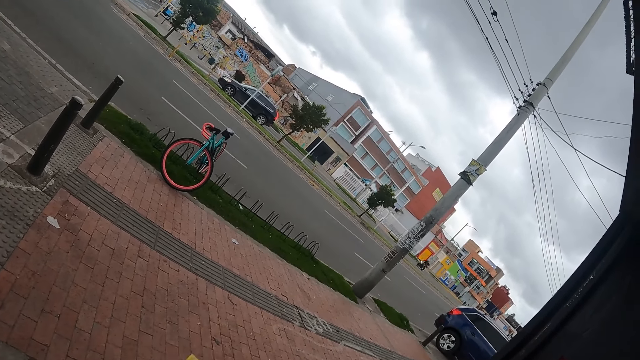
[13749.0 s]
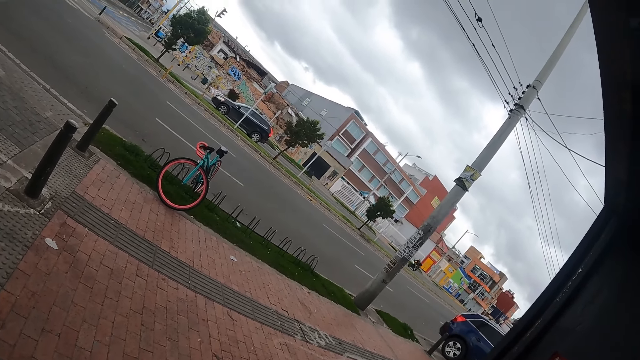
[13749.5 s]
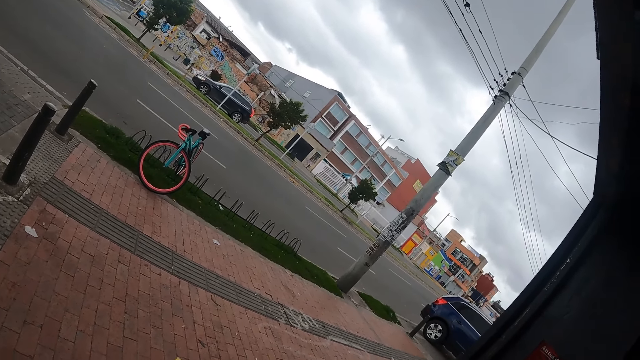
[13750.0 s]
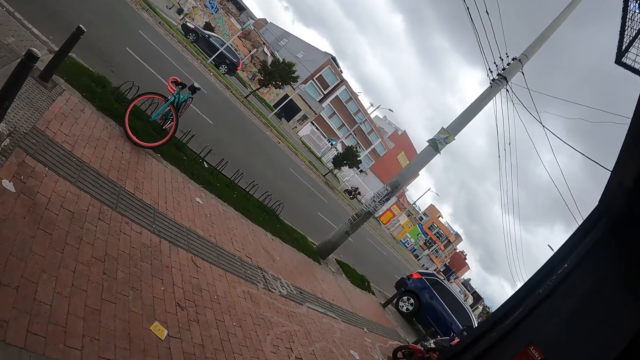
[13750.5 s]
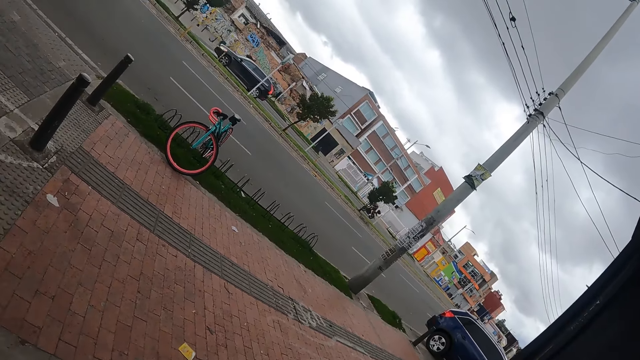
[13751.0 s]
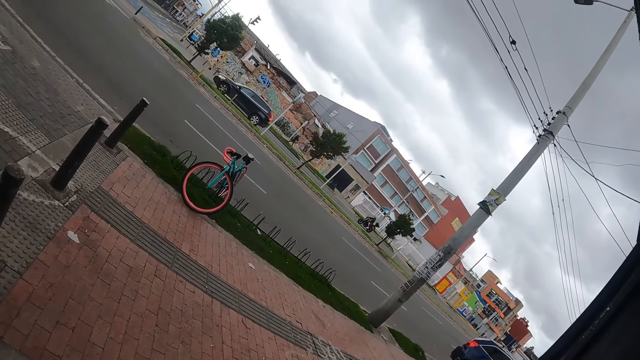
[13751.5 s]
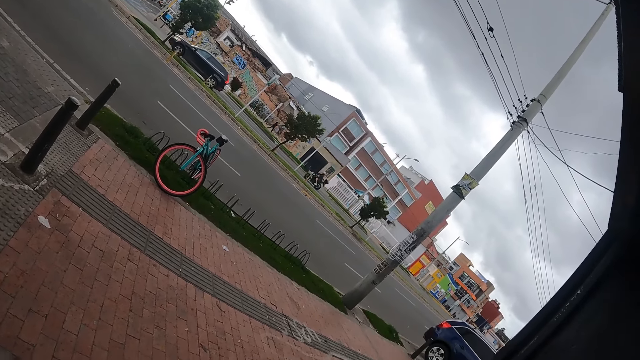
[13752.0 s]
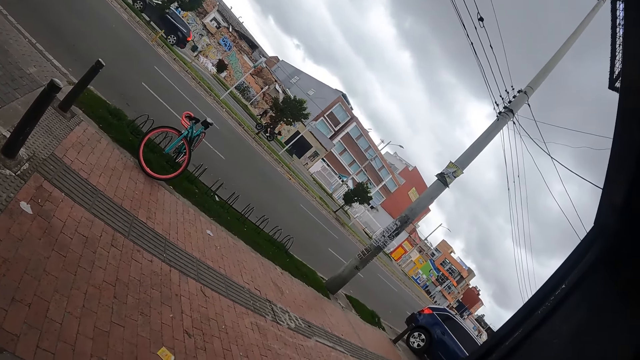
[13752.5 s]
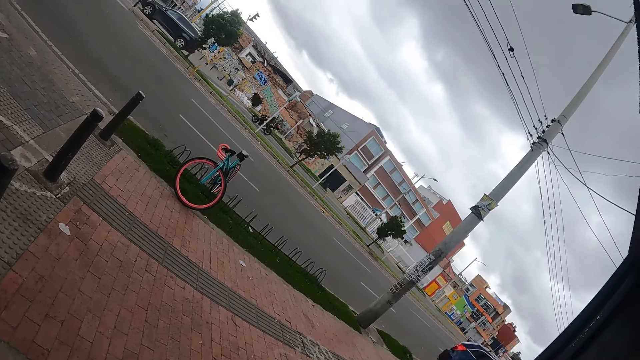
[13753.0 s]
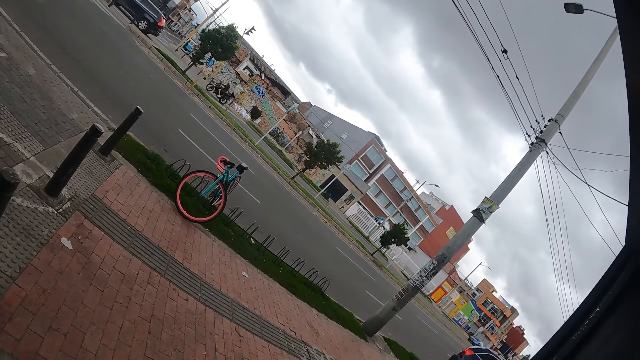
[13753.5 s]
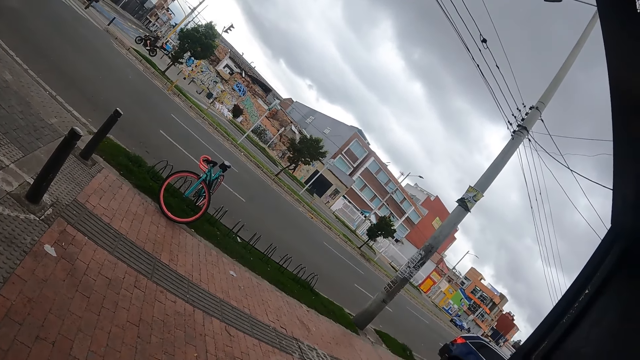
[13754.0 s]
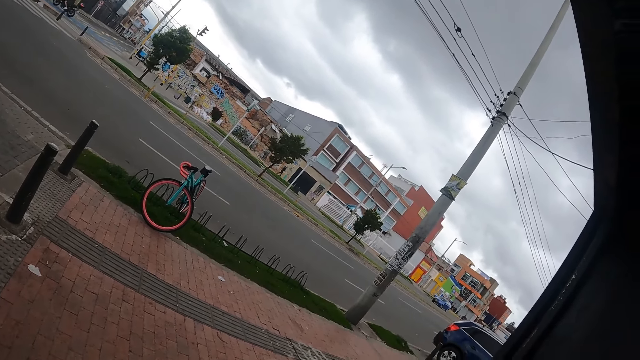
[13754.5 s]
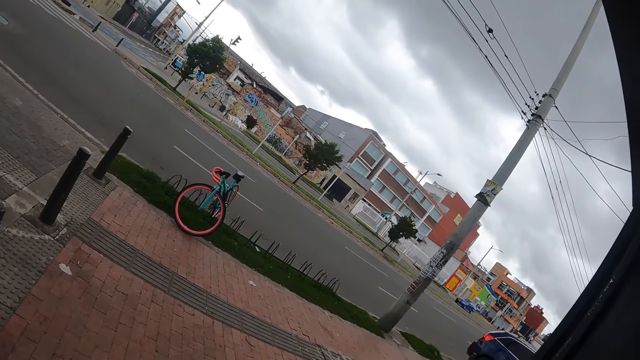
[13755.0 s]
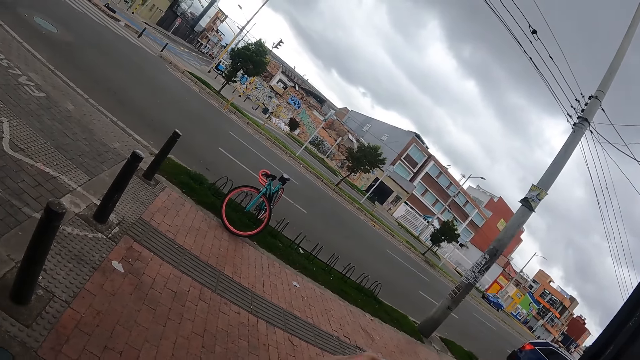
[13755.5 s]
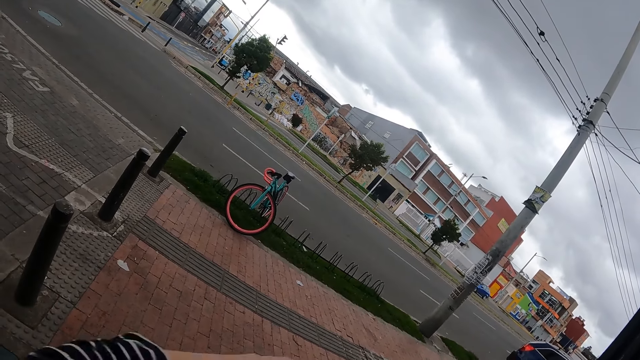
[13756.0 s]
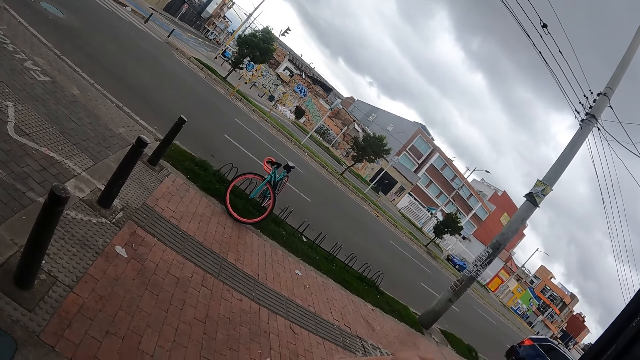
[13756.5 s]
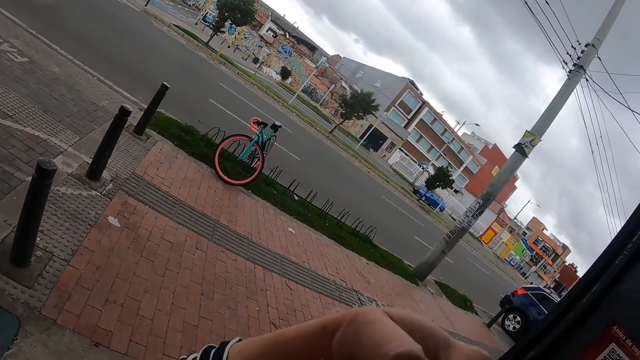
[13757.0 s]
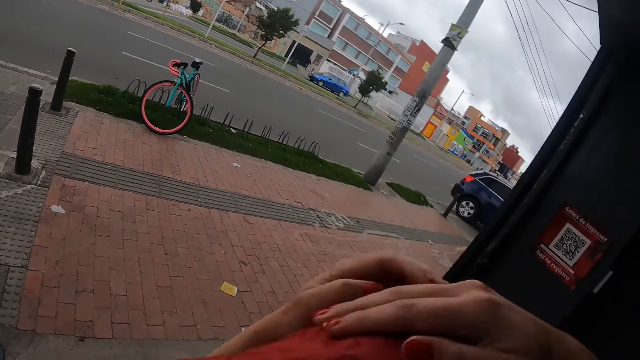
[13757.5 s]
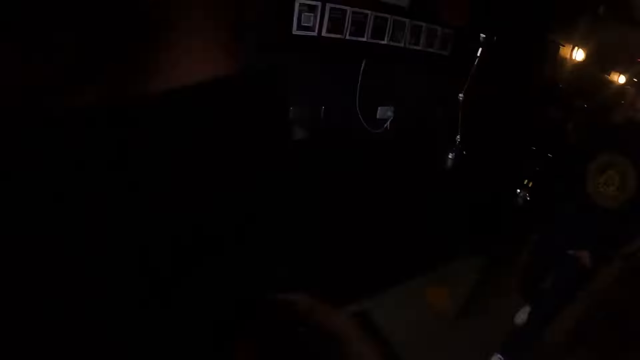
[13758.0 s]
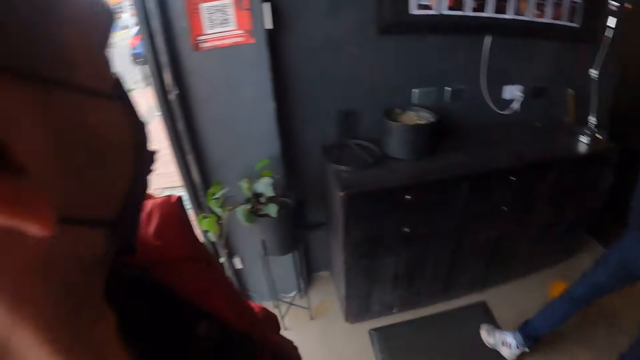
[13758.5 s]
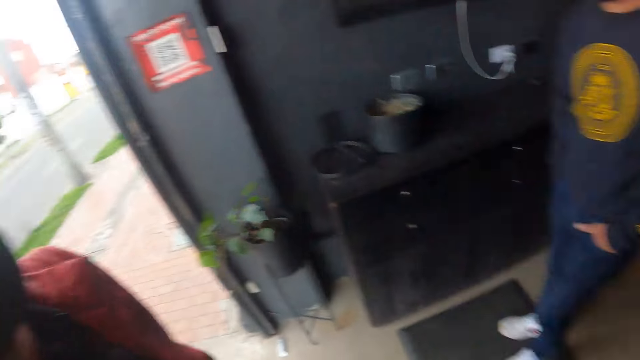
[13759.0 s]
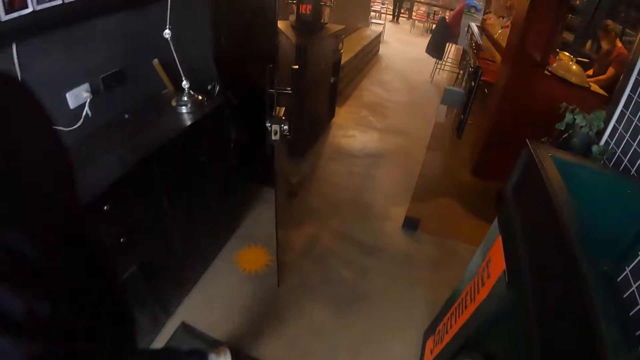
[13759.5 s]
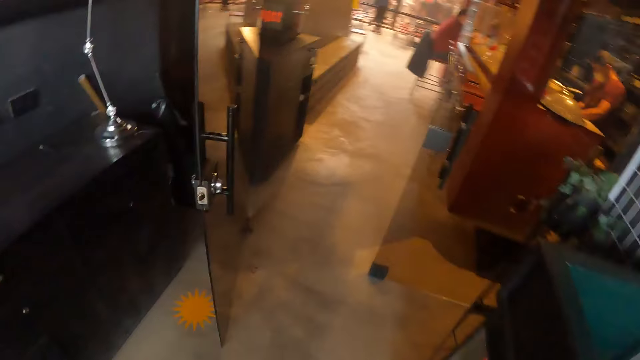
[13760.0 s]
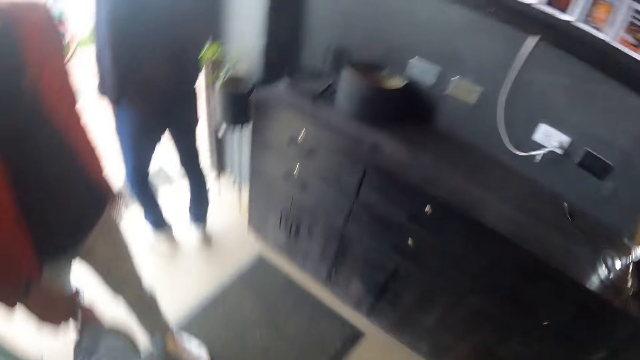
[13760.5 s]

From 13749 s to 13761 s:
The camera wearer looks outside the restaurant repeatedly. They walk around the restaurant.

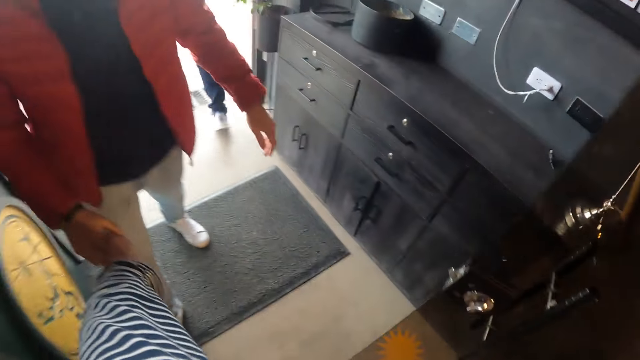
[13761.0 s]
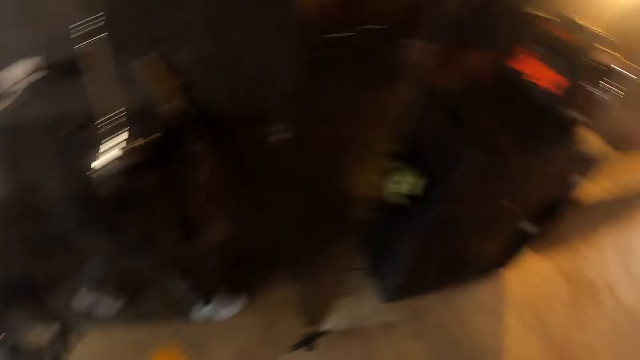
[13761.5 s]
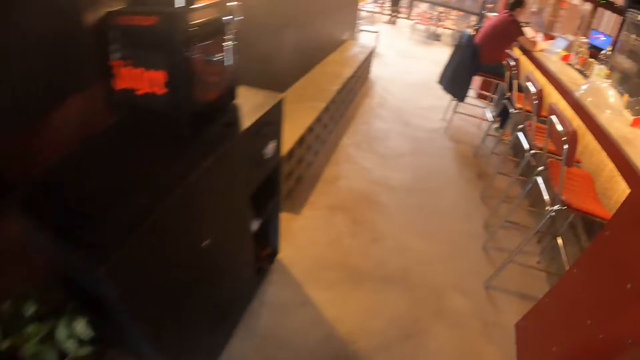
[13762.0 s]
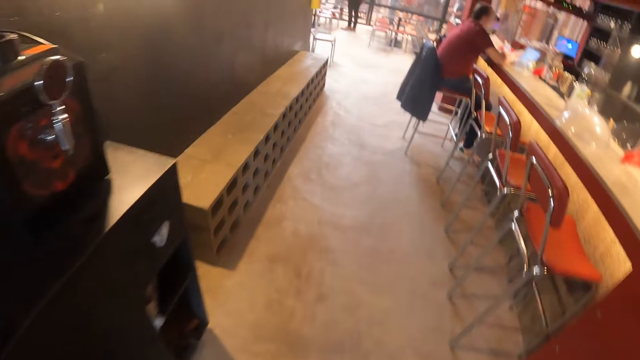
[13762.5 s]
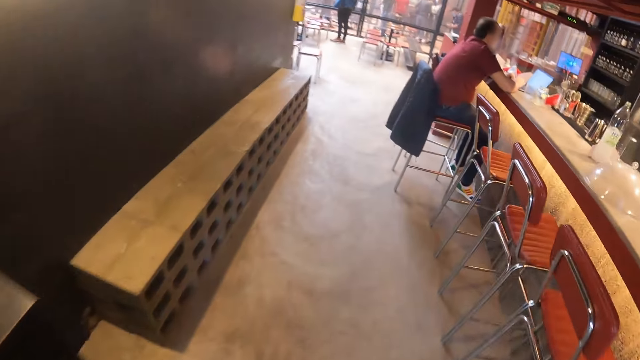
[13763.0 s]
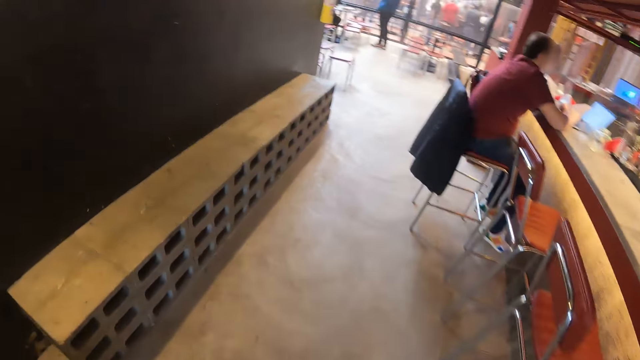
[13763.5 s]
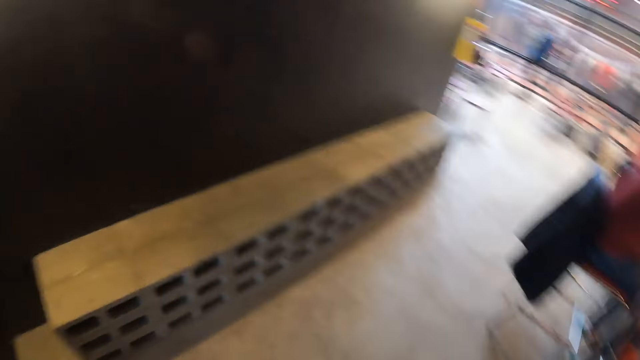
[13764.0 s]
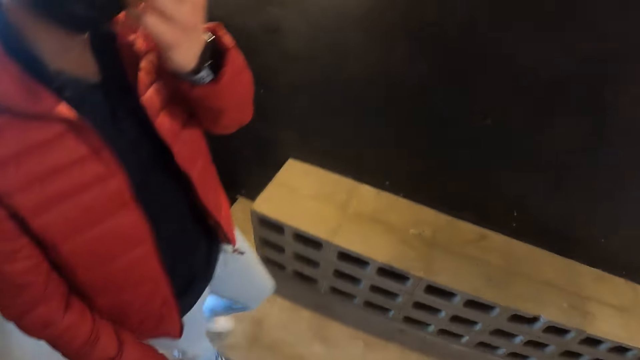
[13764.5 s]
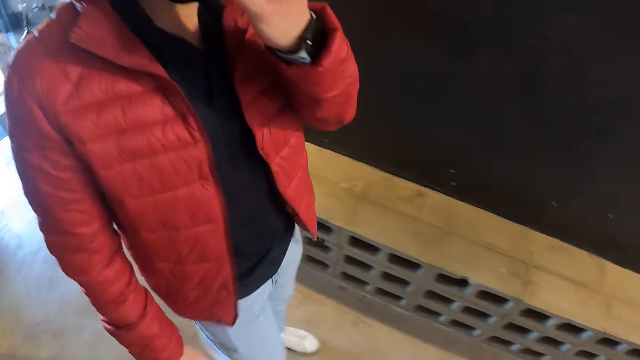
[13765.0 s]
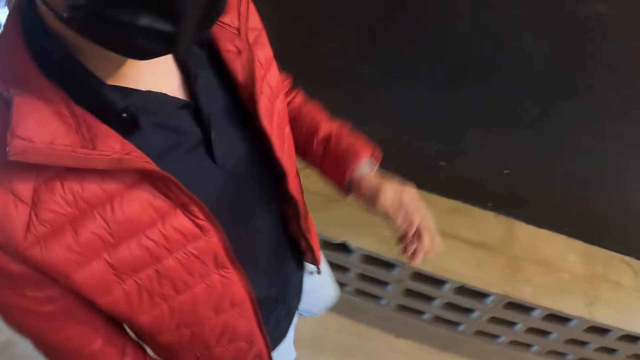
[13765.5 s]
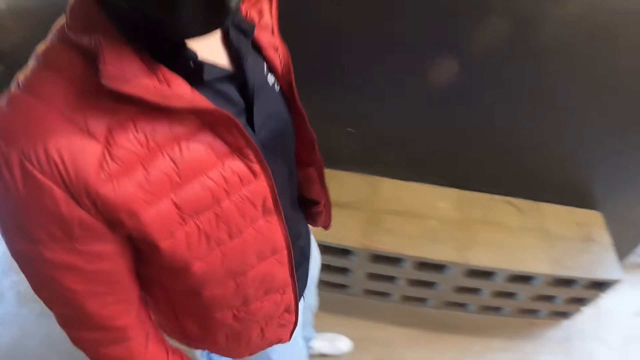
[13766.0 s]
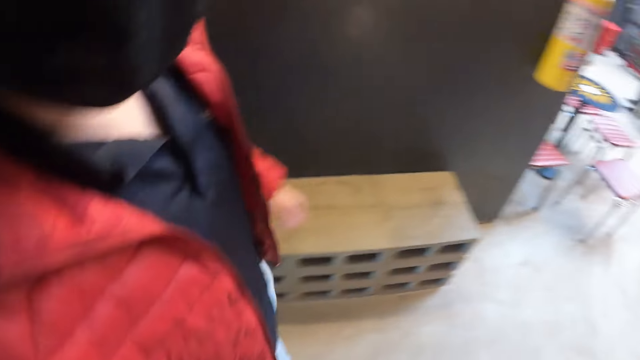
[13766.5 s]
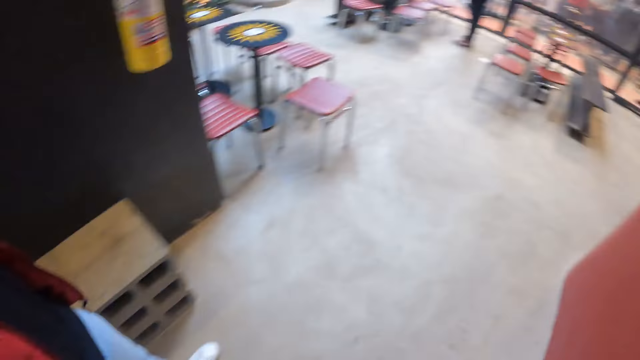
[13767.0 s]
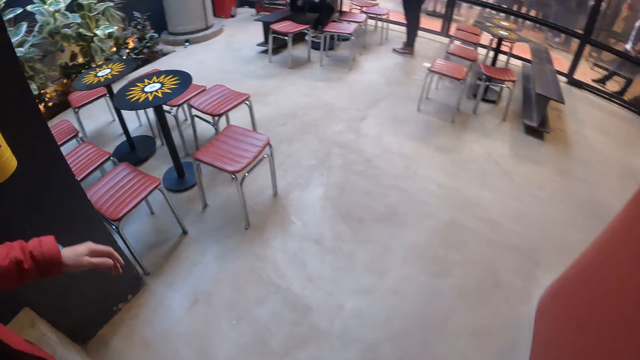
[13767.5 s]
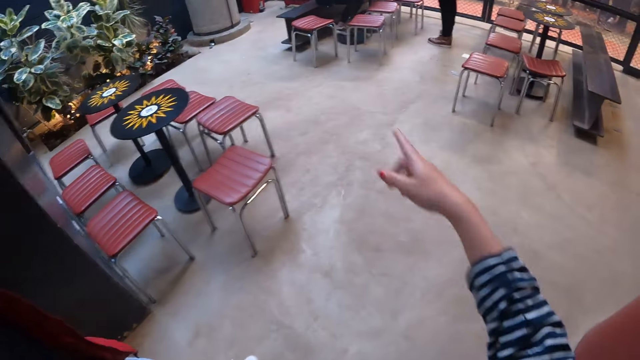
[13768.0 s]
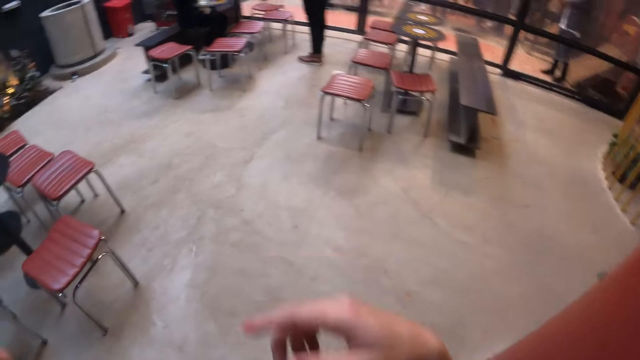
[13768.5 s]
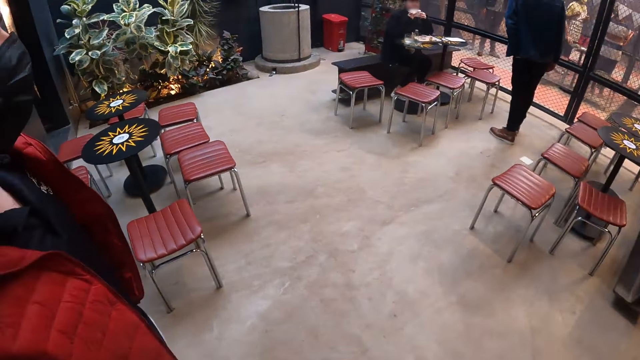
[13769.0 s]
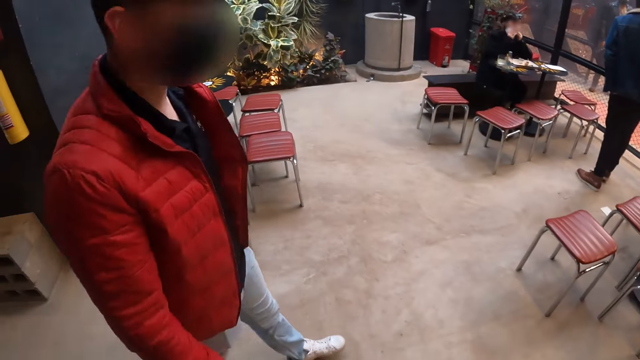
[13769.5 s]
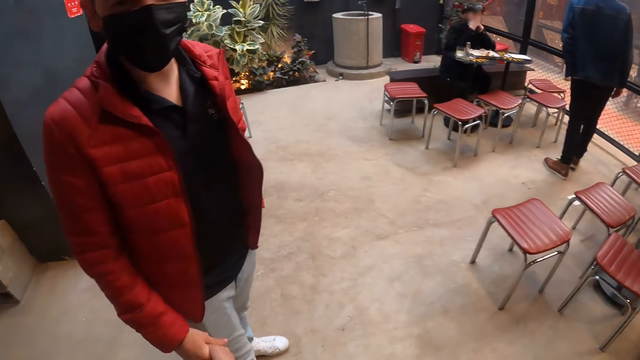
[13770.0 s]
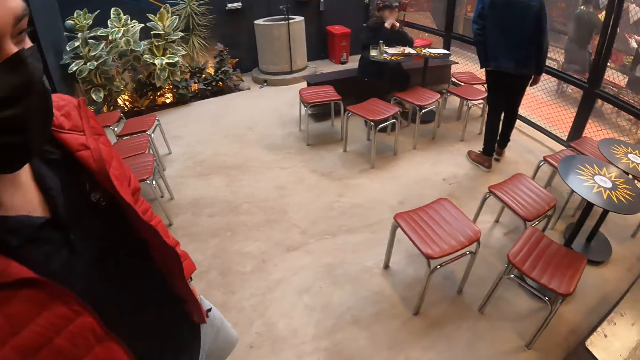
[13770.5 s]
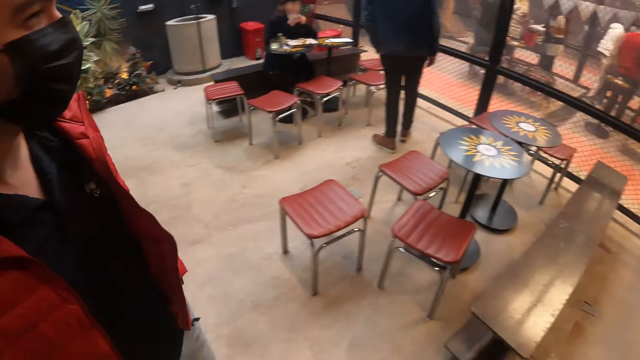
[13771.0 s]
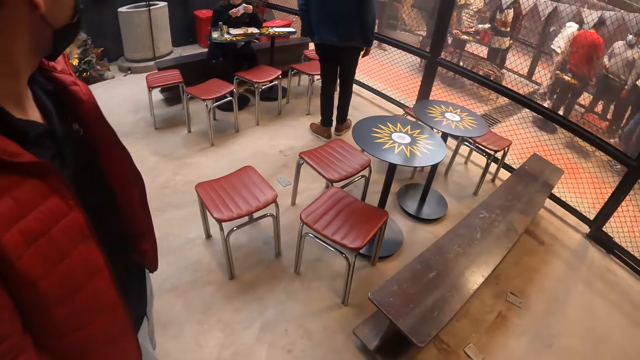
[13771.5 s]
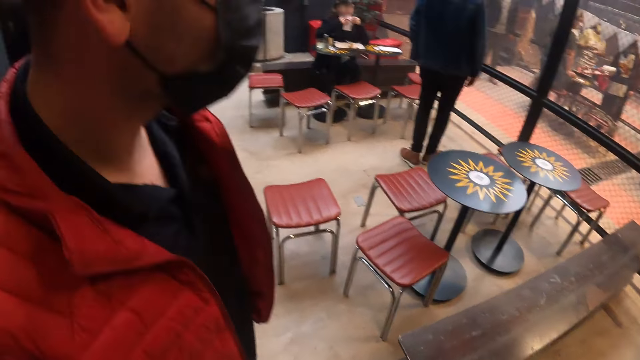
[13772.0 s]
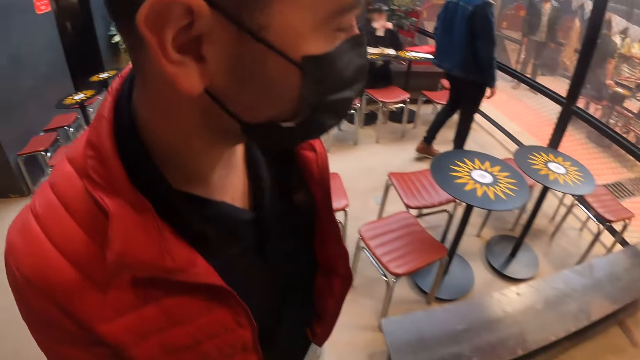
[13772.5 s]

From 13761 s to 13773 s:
The man walks around the restaurant. He adjusts his facemask with his left hand. He walks around the restaurant again. The camera wearer points her right hand in the air. She walks around the restaurant.
